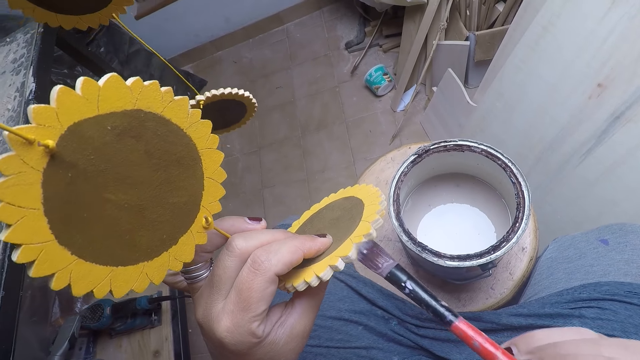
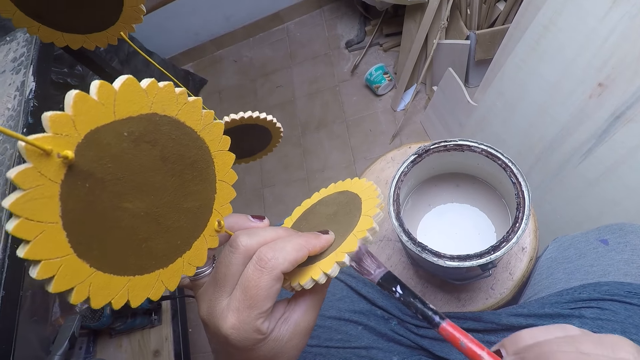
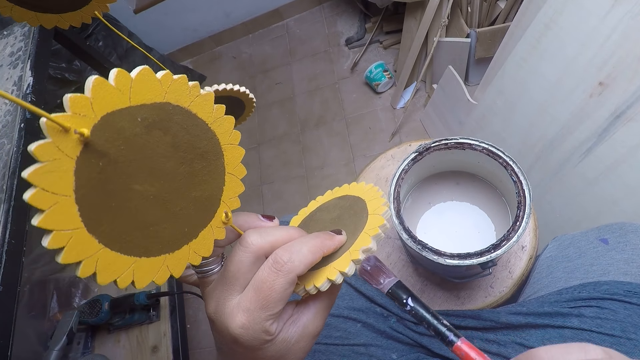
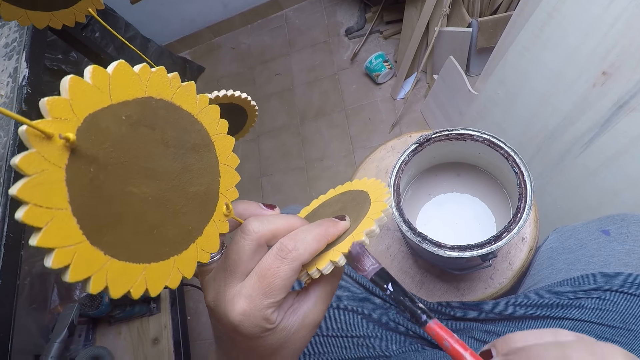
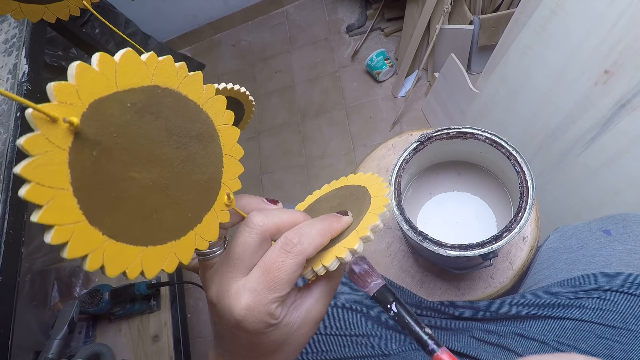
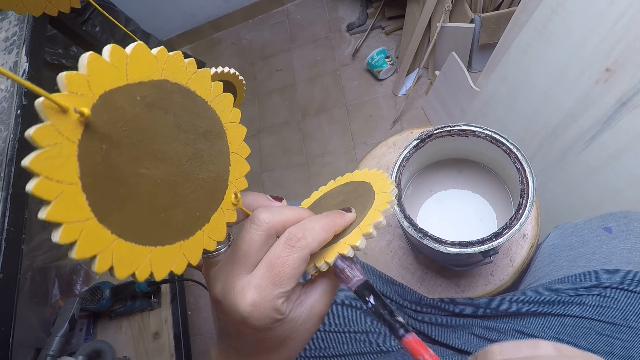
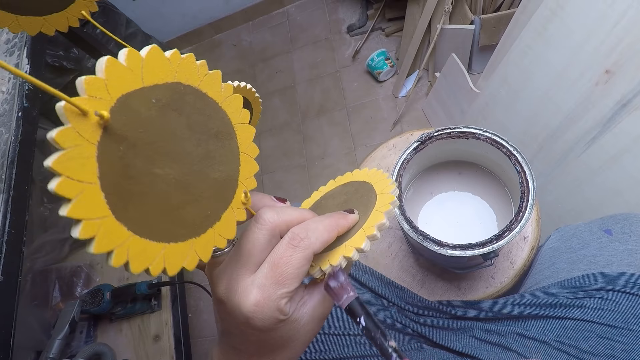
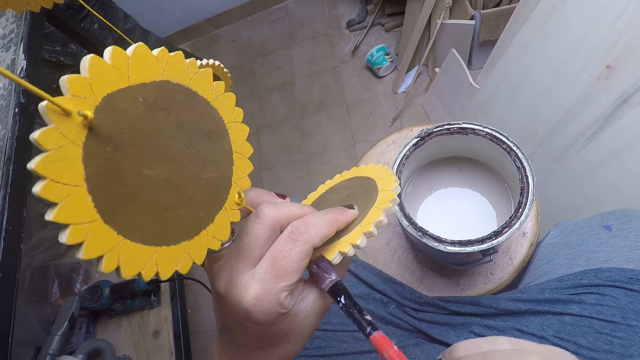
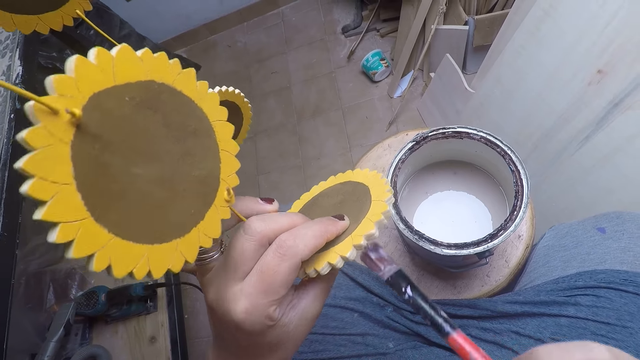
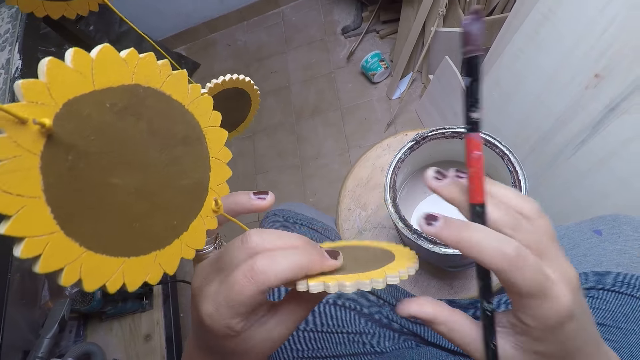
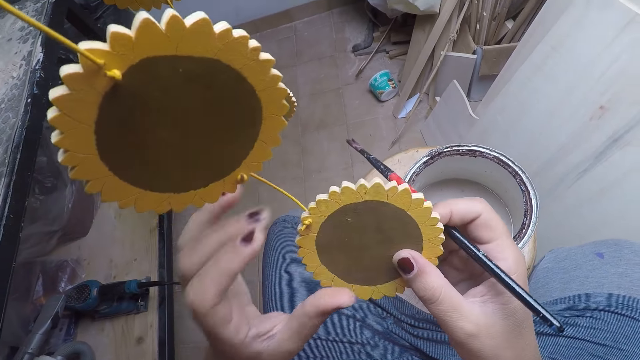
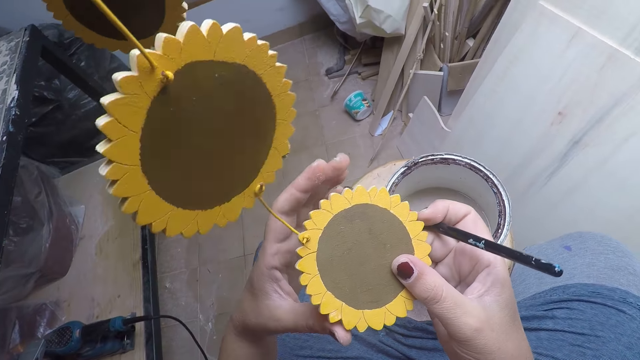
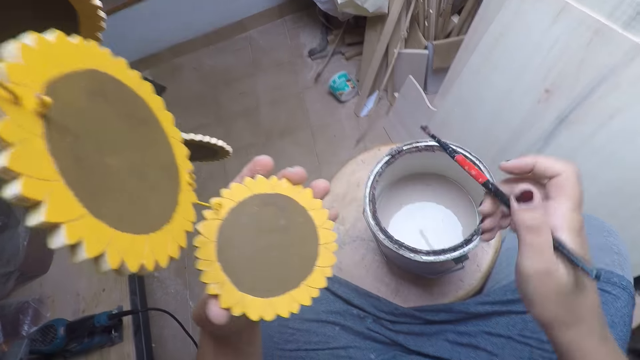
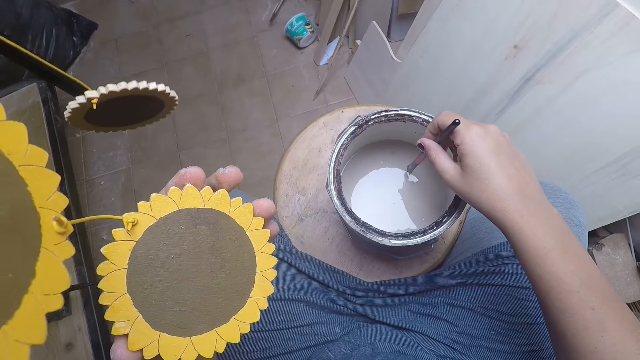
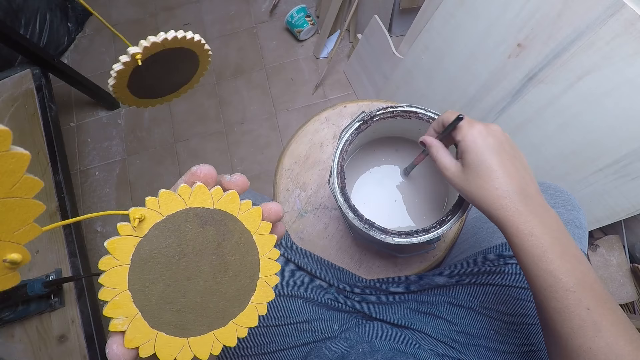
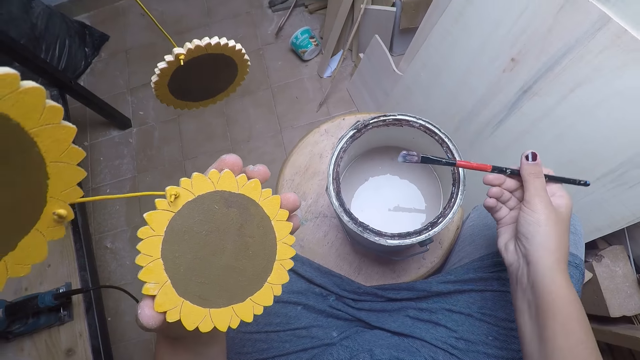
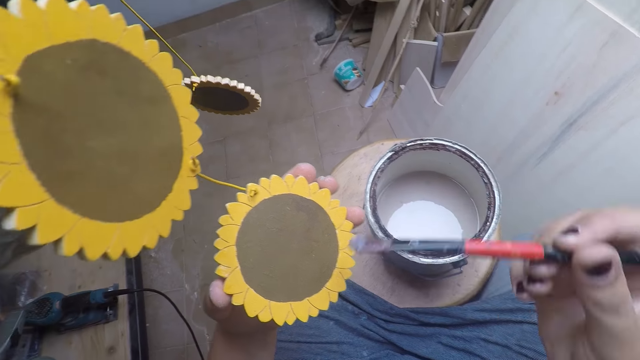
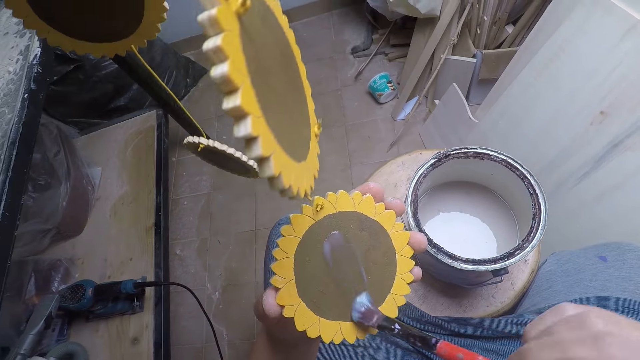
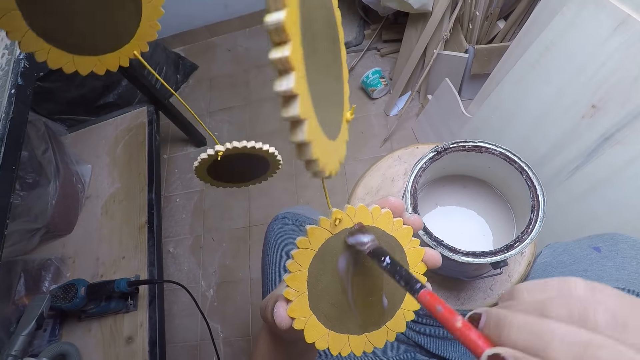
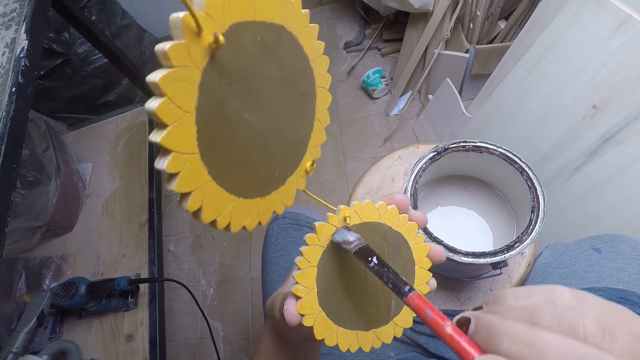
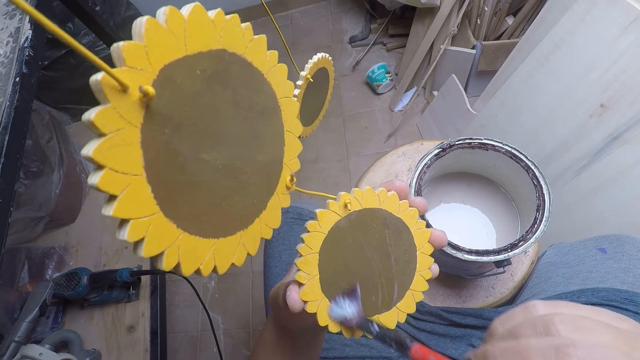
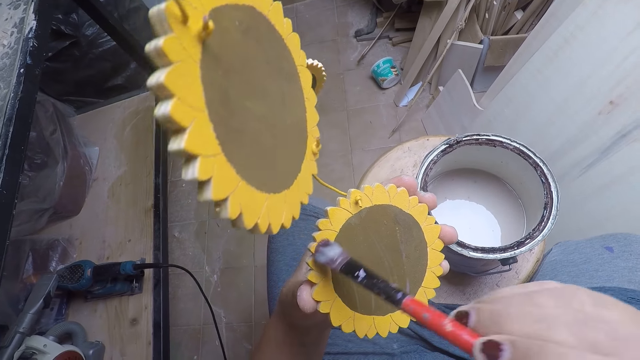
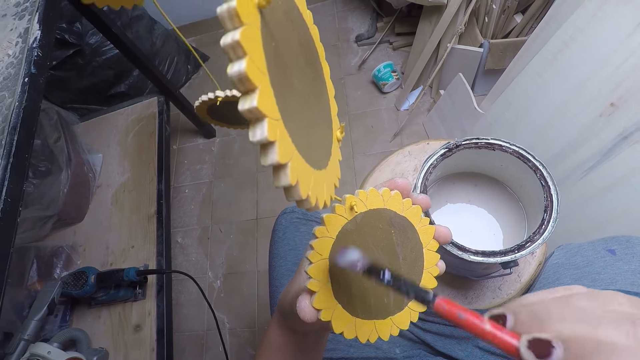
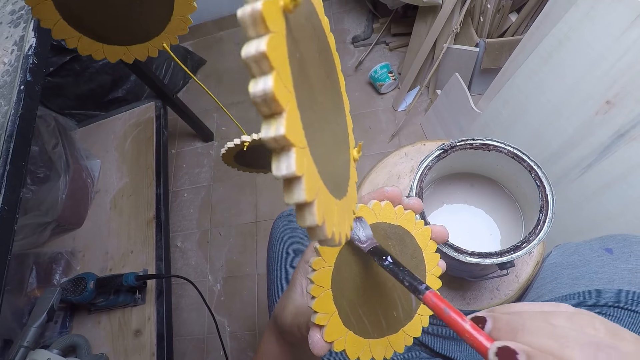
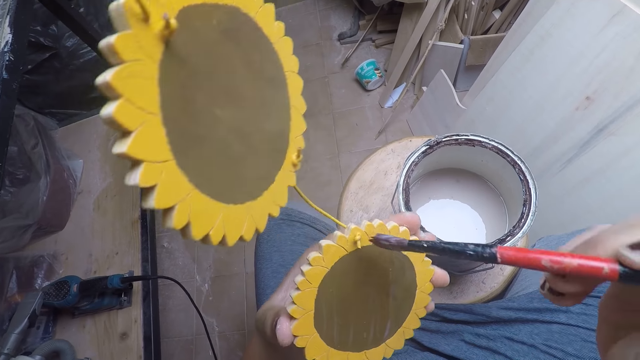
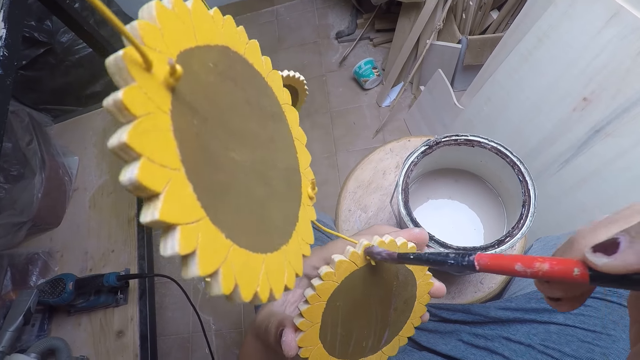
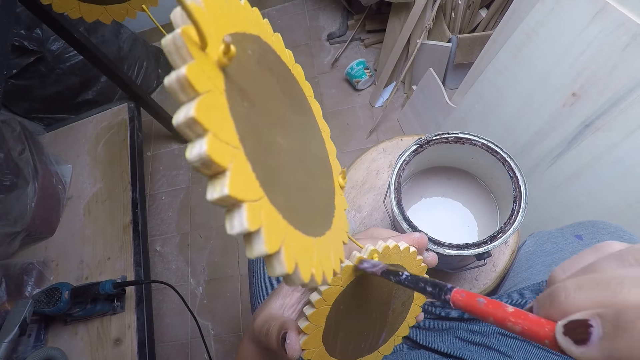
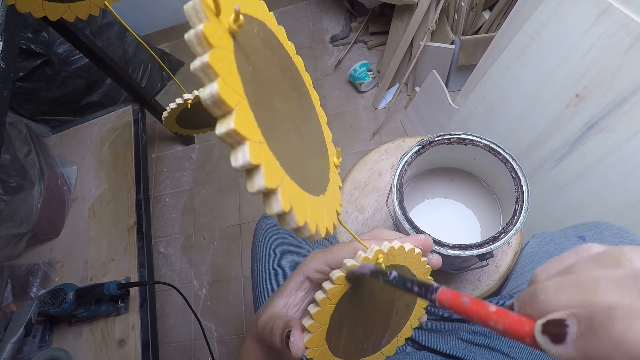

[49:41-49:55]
The camera wearer paints the flower craft with a brush. He passes the artwork in his left hand to his right hand. He turns around something. He looks at something. He holds the artwork in his right hand with his left hand and removes his right hand from the artwork in his left hand. He takes paint from the paint bucket on the stool with the paintbrush in his right hand. He removes the paintbrush from the tin. He paints the artwork in his left hand with the paintbrush in his right hand.

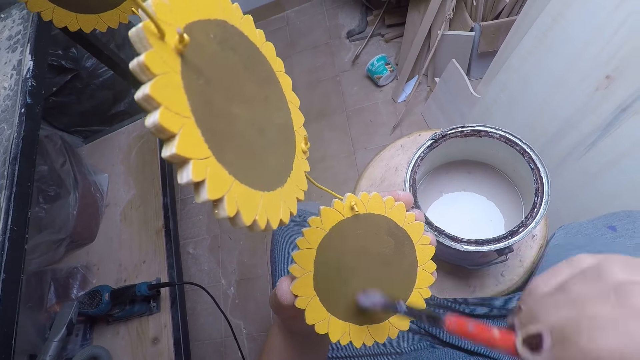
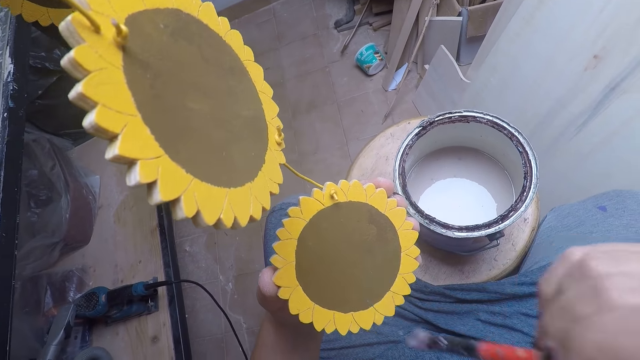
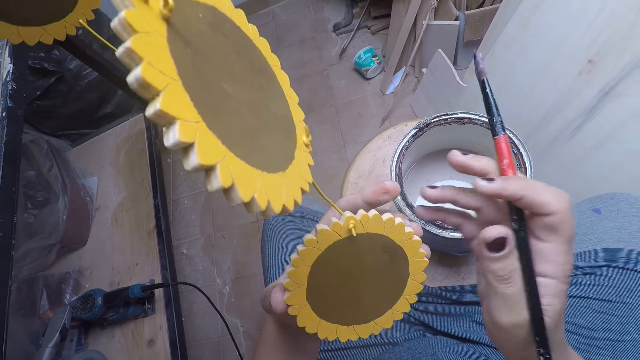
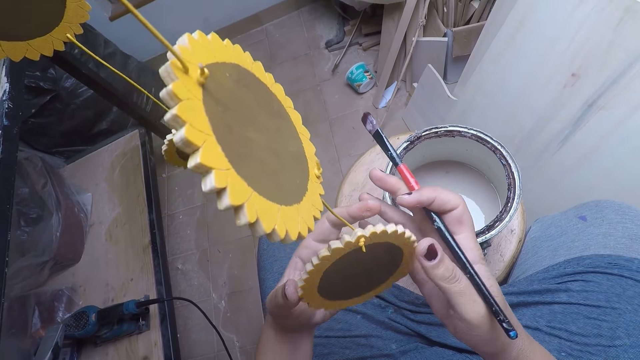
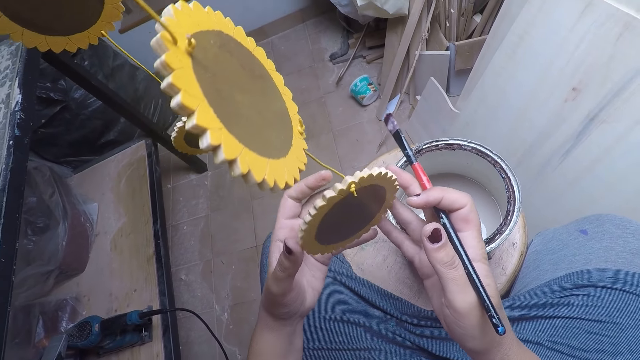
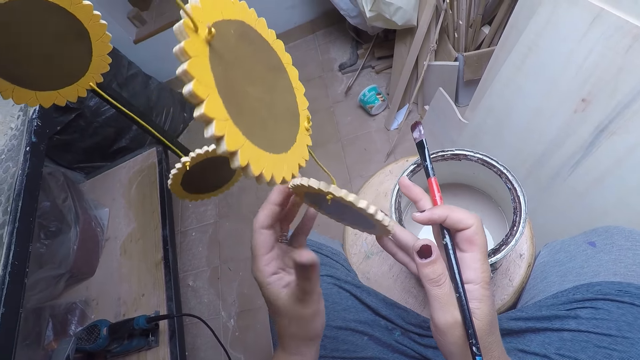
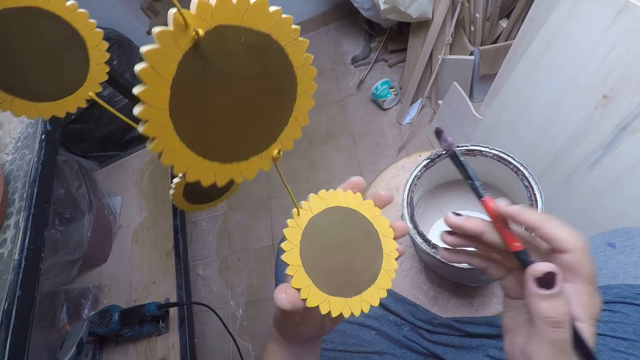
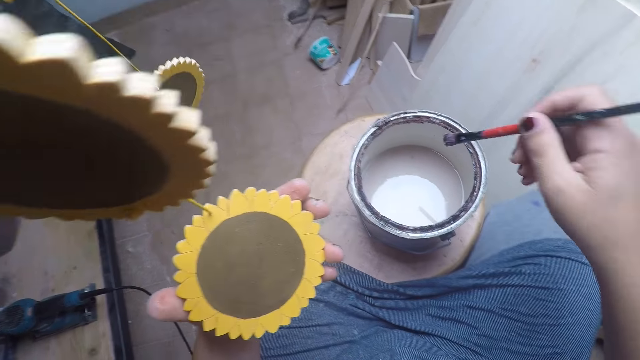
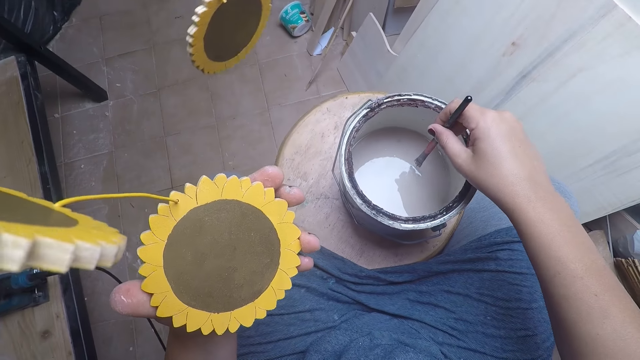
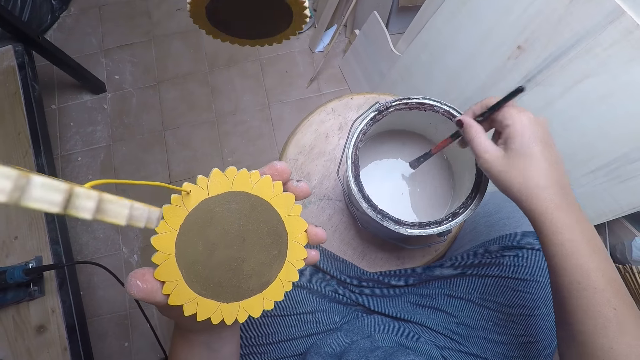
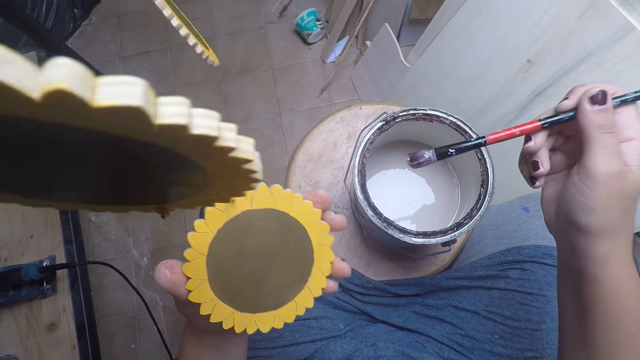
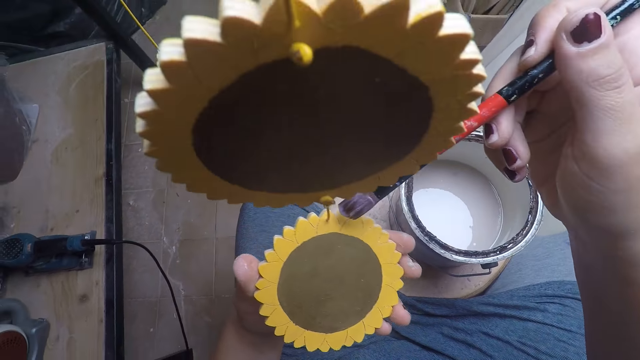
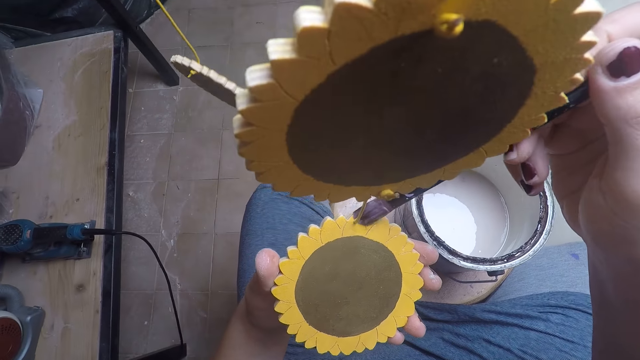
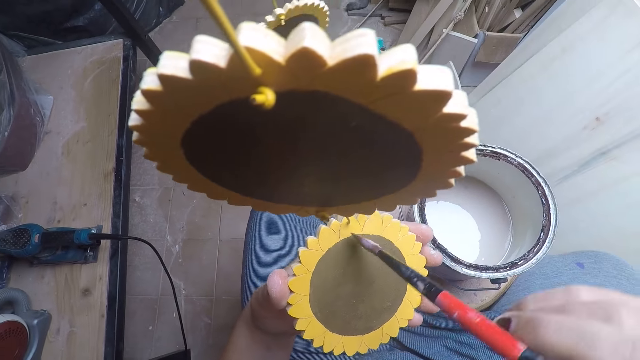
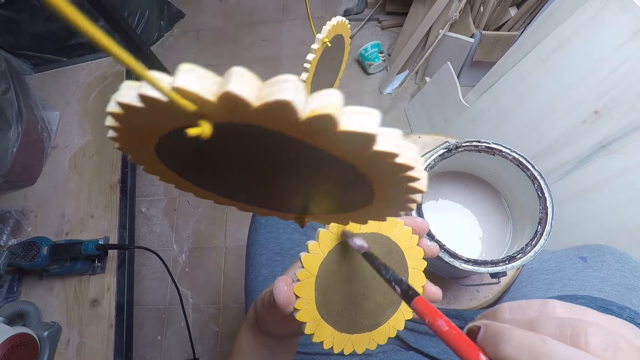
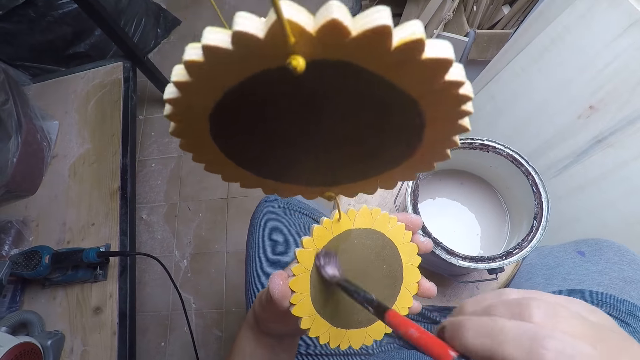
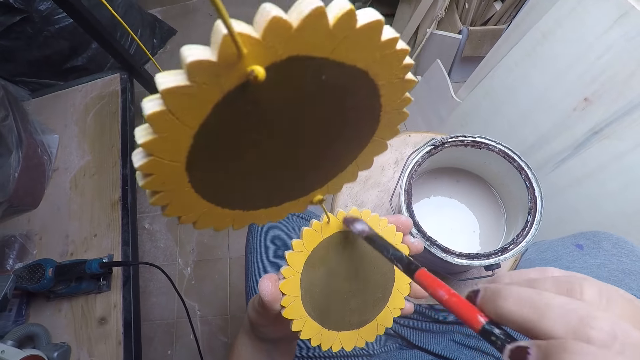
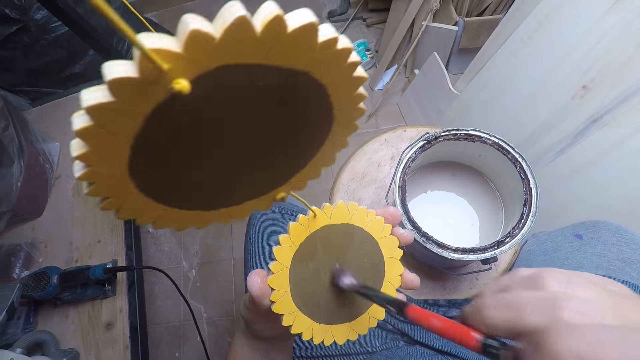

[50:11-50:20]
The camera wearer touches the artwork in his left hand with his right hand. He turns around something. He removes his right hand from the artwork in his left hand. He takes paint from the paint bucket on the stool with the paintbrush in his right hand. He removes the paintbrush from the tin. He paints the artwork in his left hand with the paintbrush in his right hand.
